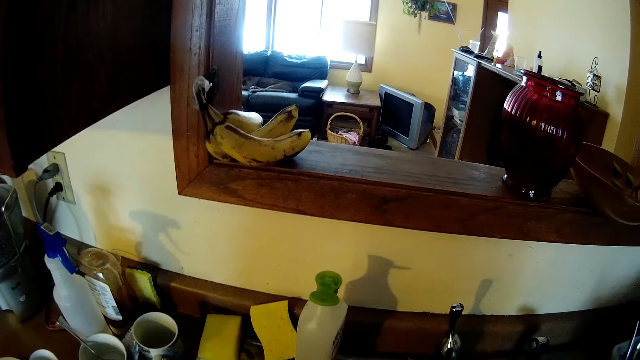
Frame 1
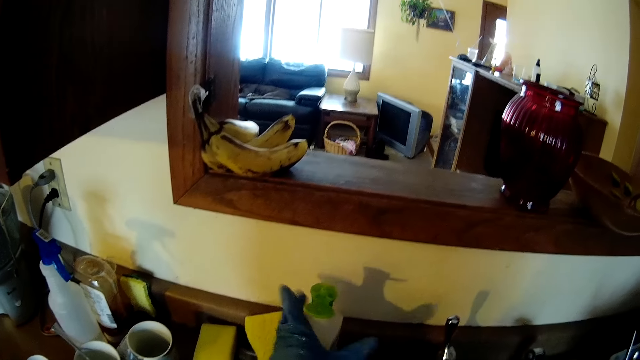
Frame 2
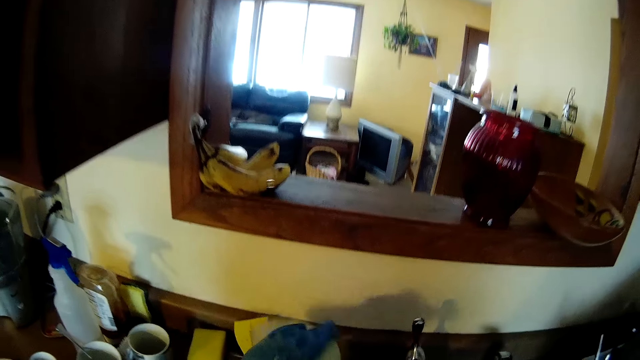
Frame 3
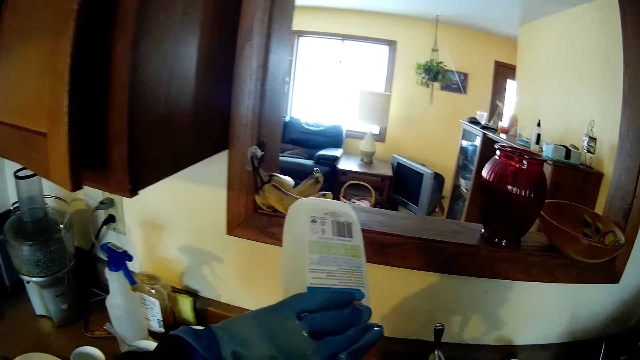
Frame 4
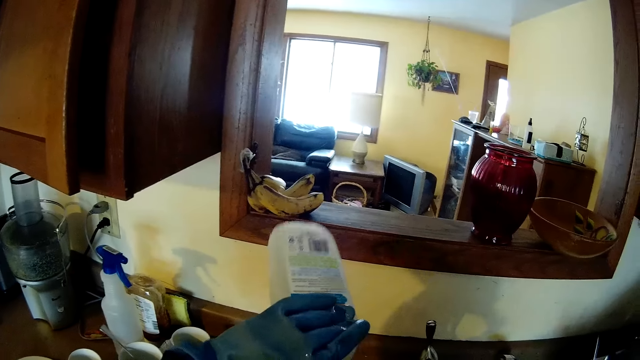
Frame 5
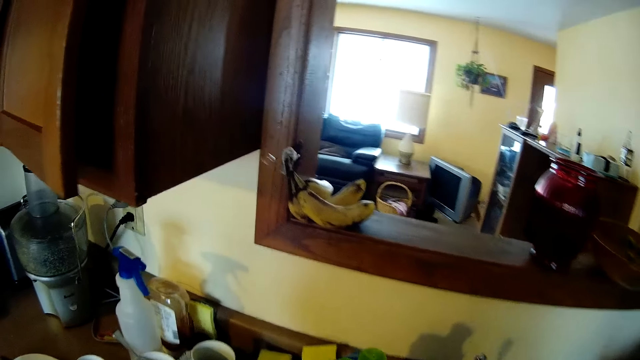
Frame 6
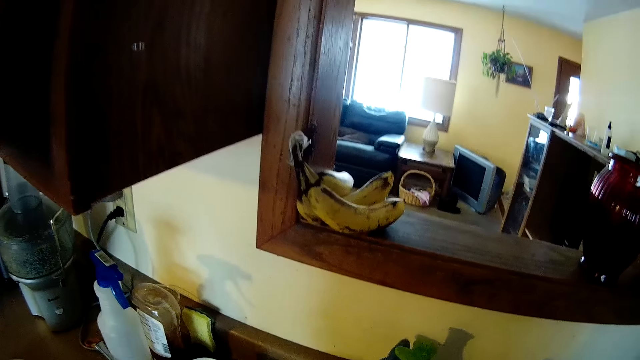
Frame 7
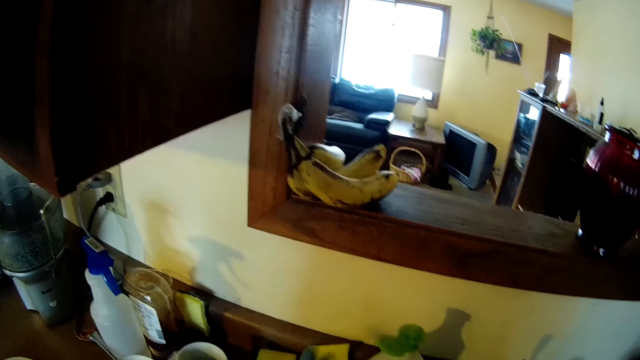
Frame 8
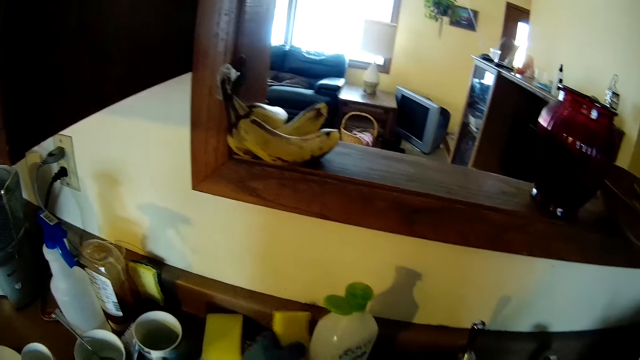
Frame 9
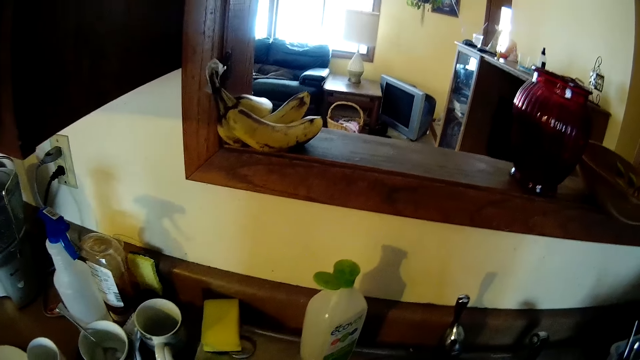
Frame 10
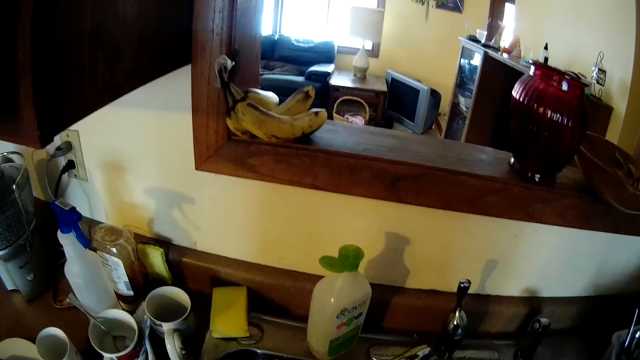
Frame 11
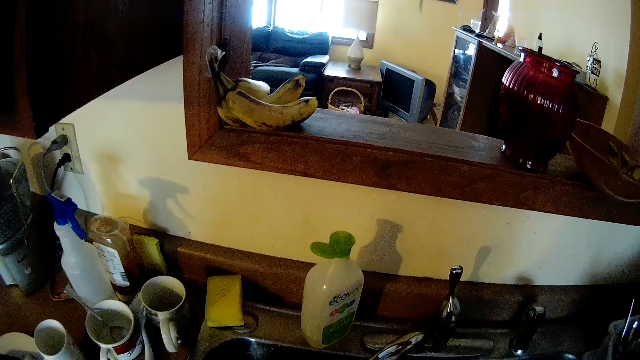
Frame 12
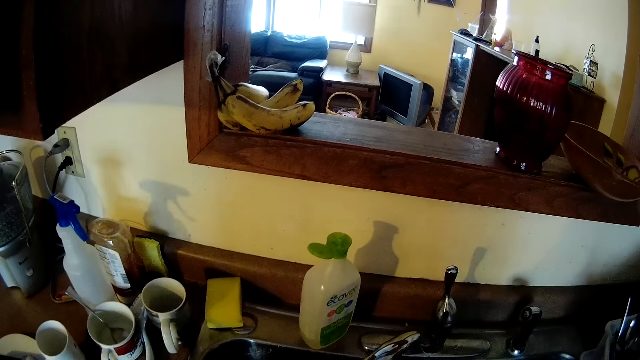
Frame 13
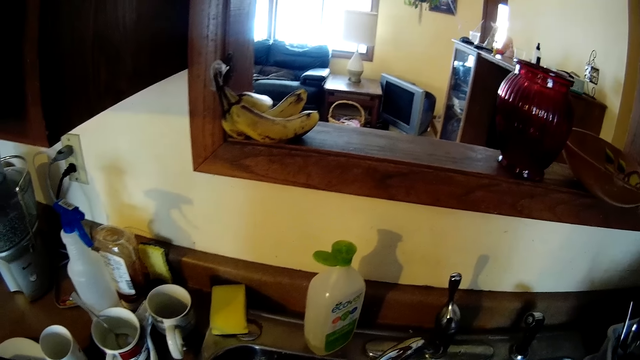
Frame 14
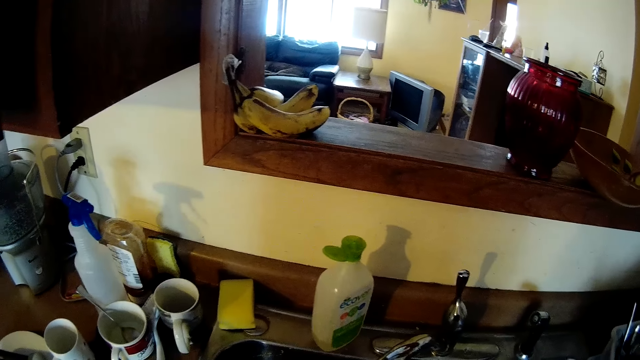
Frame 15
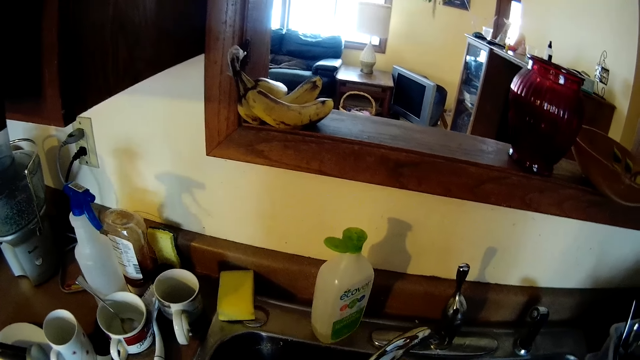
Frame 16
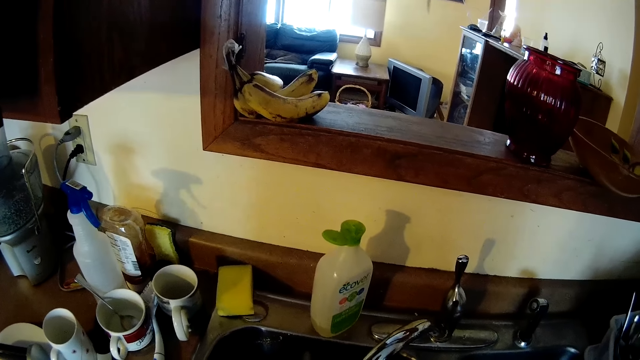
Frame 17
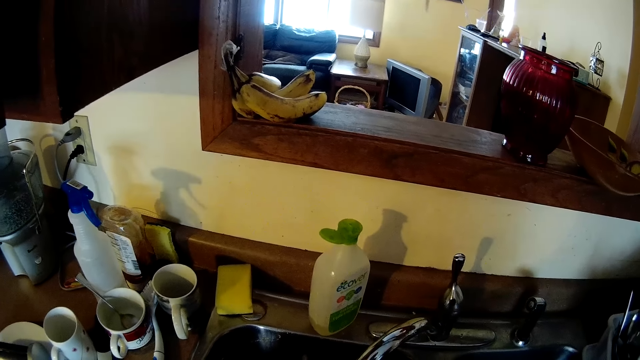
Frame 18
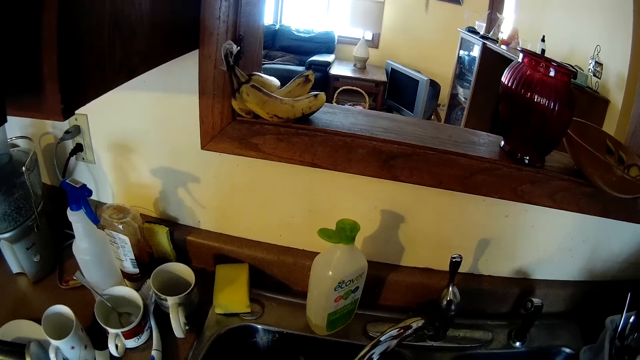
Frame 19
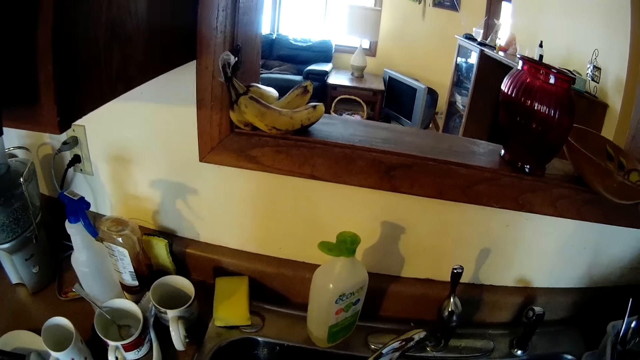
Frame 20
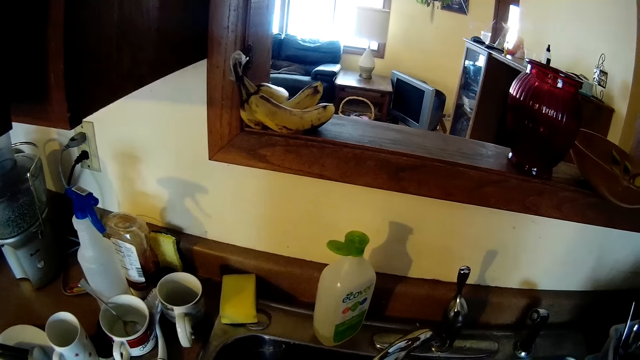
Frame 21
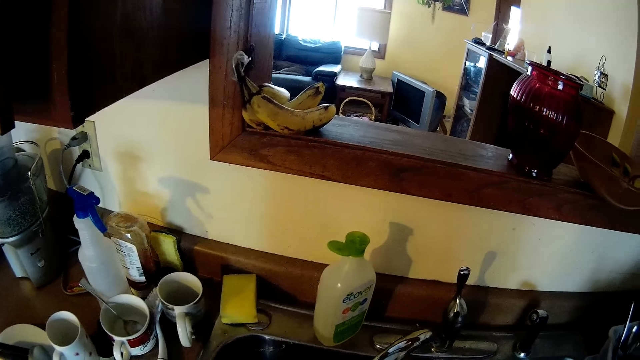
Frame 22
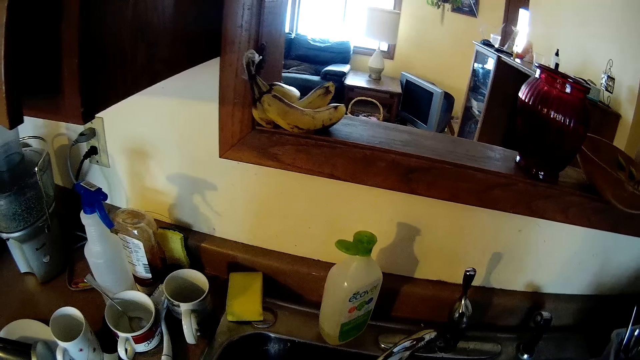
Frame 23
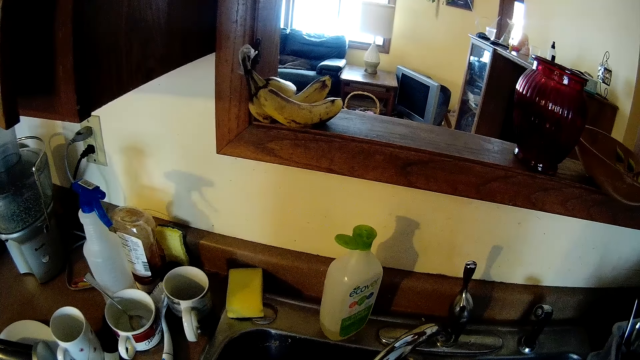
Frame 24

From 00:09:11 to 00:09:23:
The camera wearer takes the bottle from the sink with her left hand. She pours content from the bottle and drops the bottle on the sink. She takes the sponge from the sink with her left hand. She washes the baking tray.

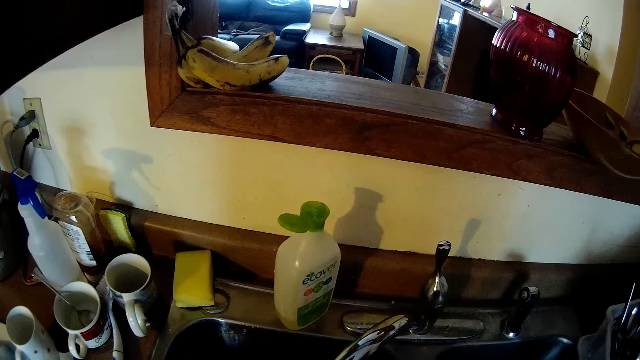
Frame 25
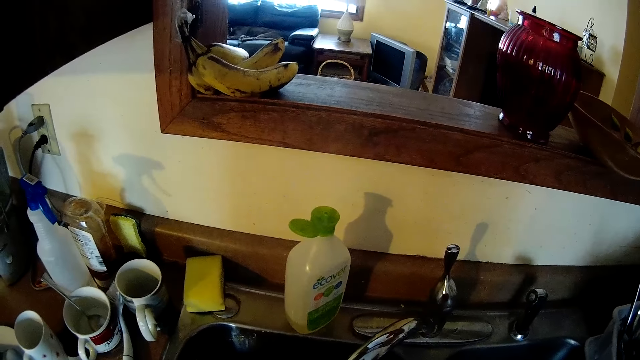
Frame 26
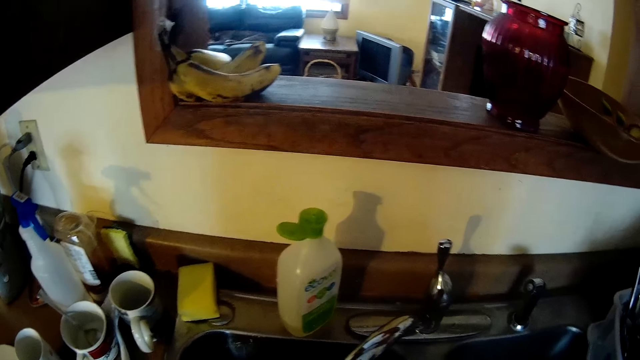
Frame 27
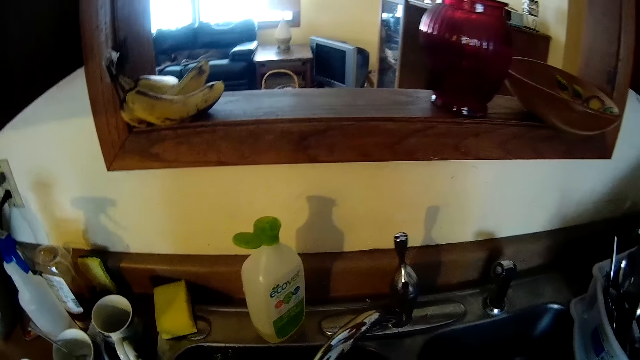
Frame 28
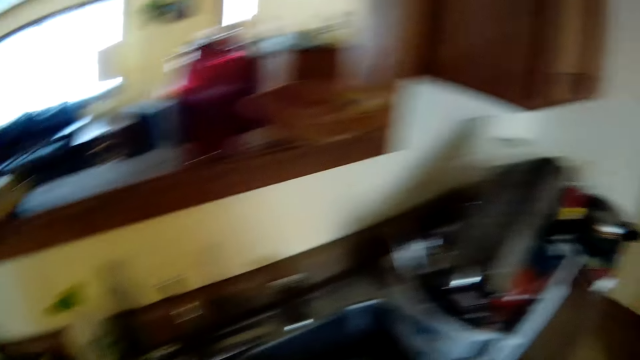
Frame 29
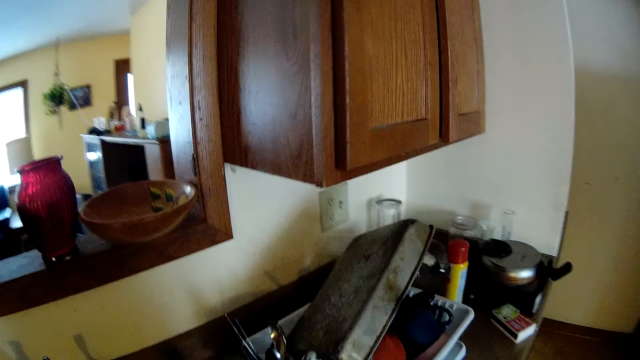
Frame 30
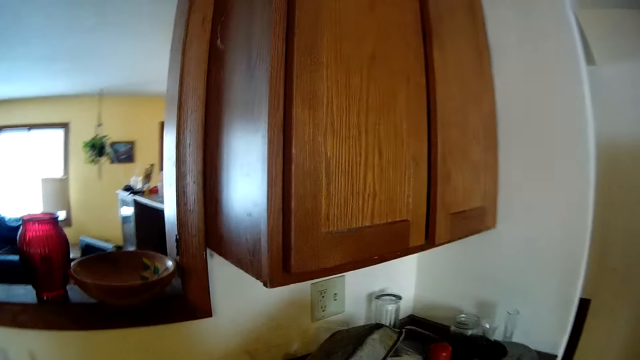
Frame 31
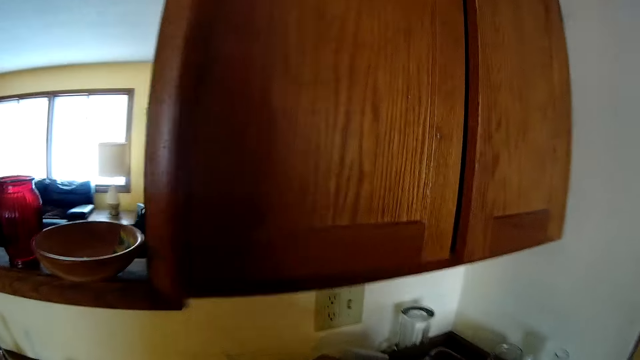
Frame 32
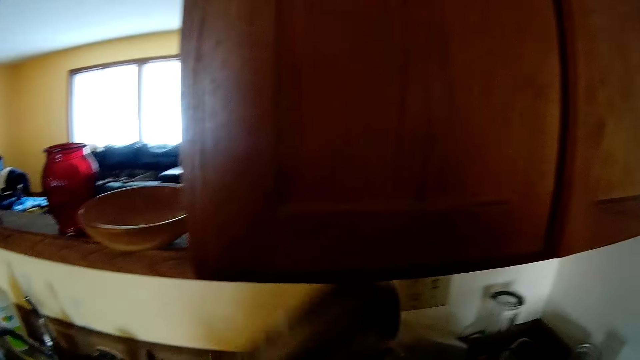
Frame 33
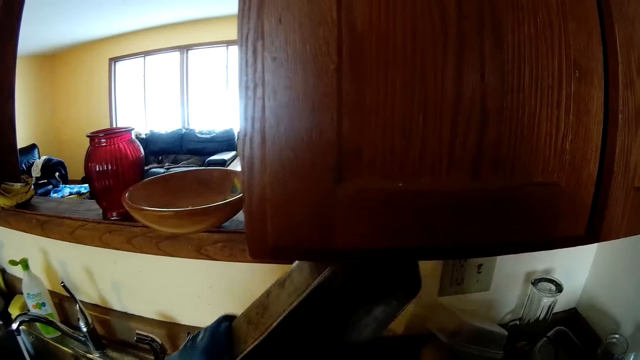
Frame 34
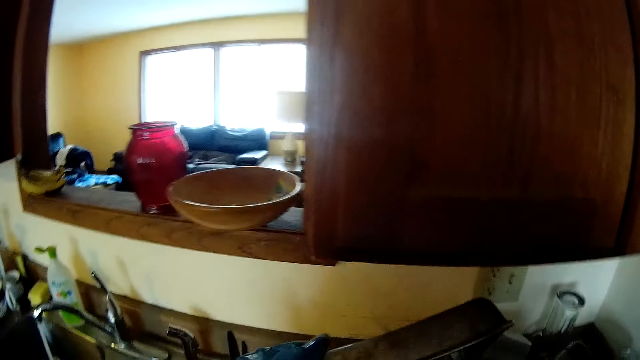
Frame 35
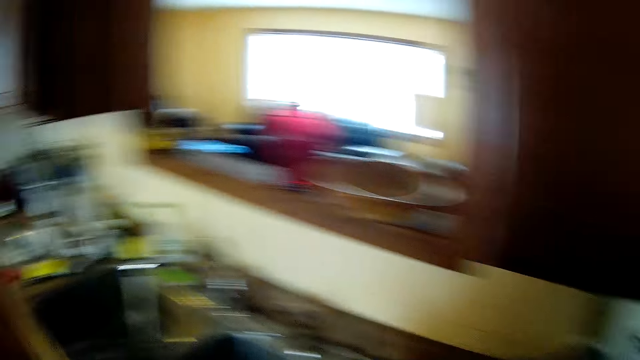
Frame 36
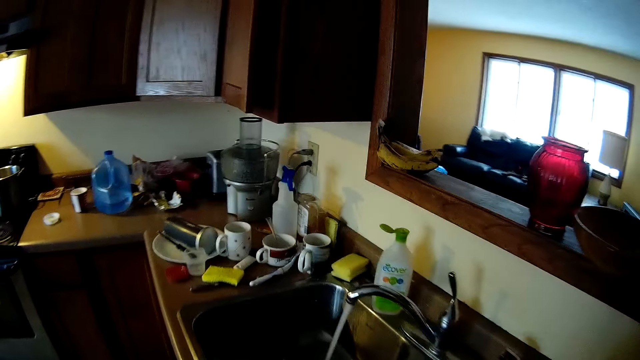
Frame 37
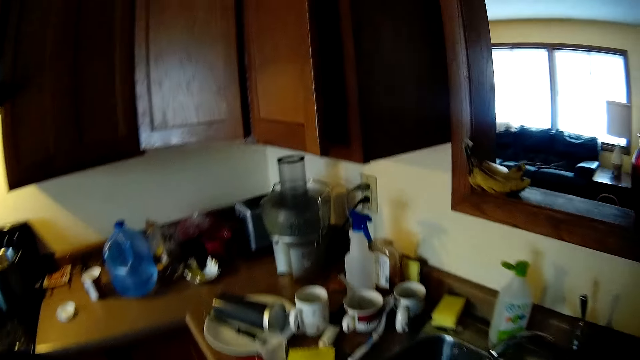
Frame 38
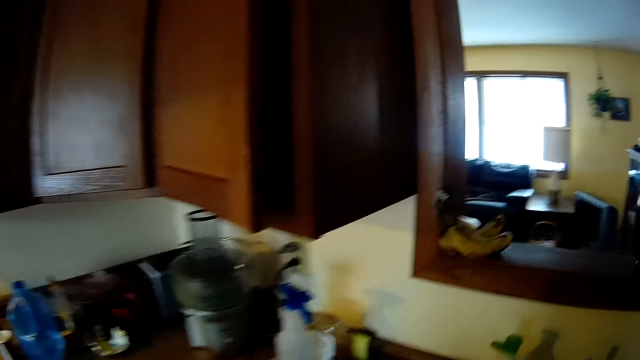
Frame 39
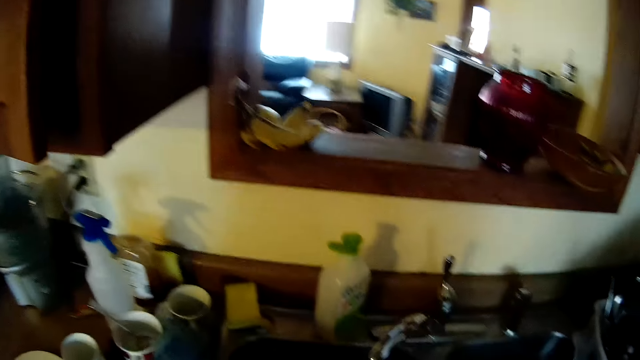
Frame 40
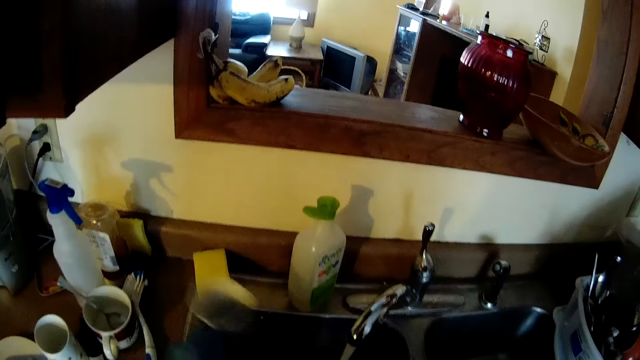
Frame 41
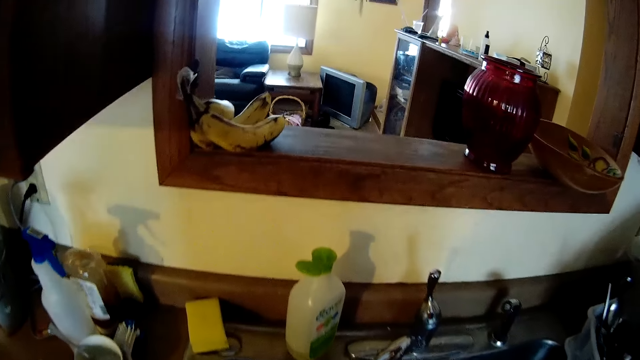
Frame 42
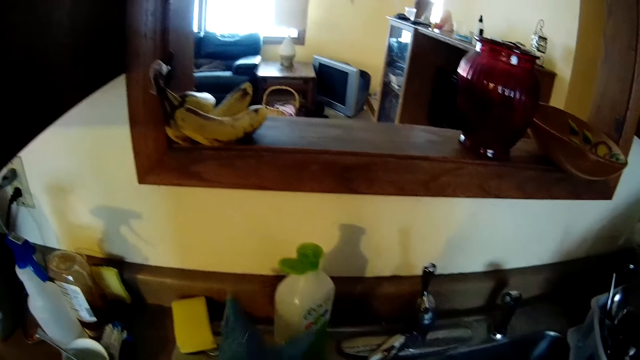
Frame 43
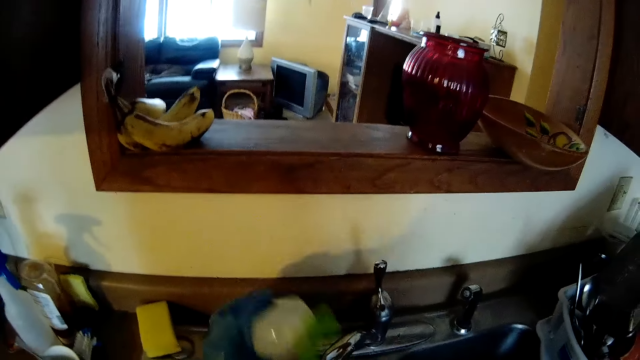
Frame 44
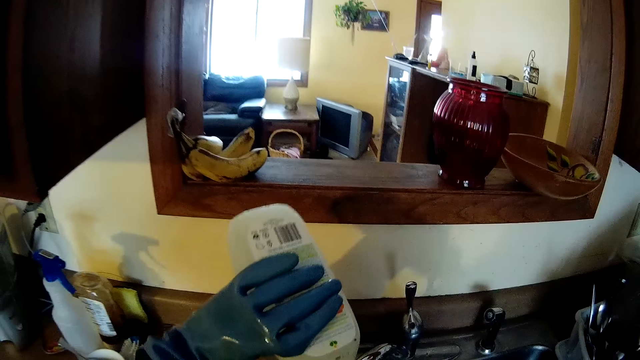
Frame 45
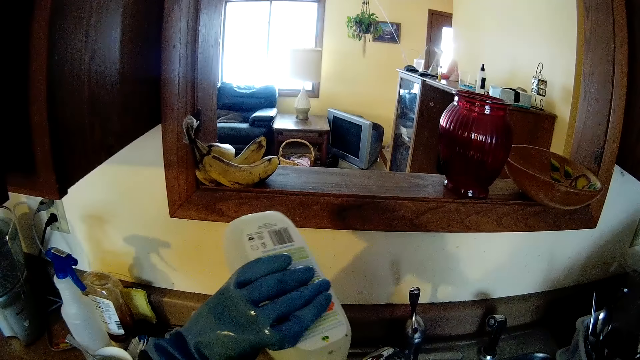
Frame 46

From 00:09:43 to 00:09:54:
The camera wearer walks around the kitchen. She raises a baking tray on a dish drainer on the counter and drops the tray on the dish drainer. She walks around the kitchen. She picks a mug from the counter with her left hand. She picks the container of soap or detergent from the sink with her left hand. She pours the detergent on the sponge.
